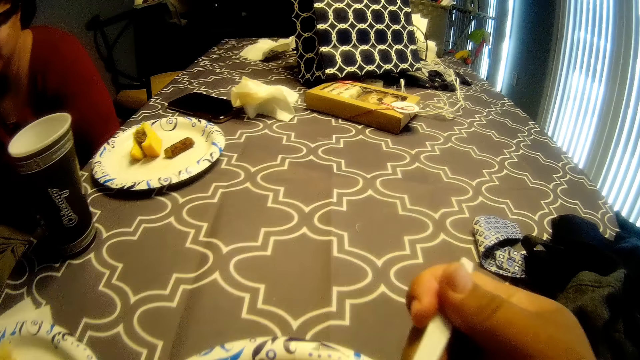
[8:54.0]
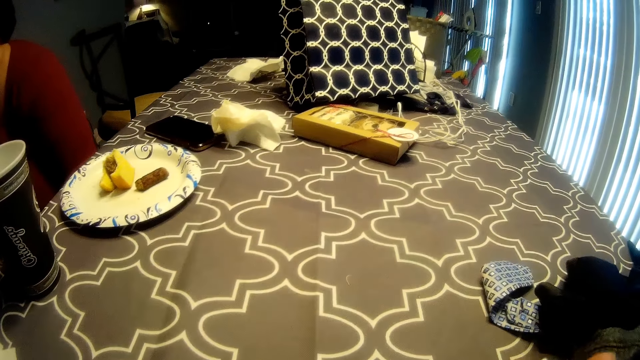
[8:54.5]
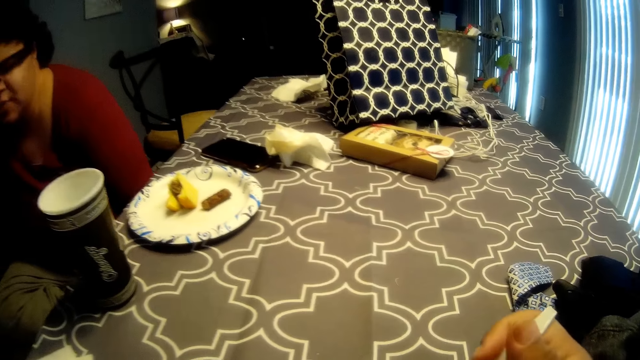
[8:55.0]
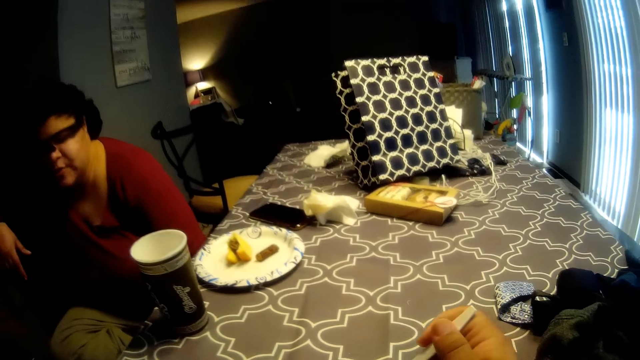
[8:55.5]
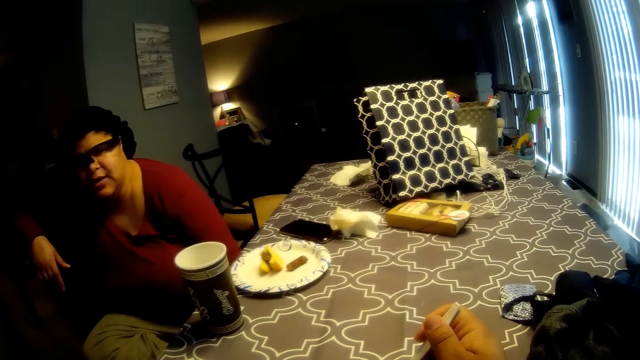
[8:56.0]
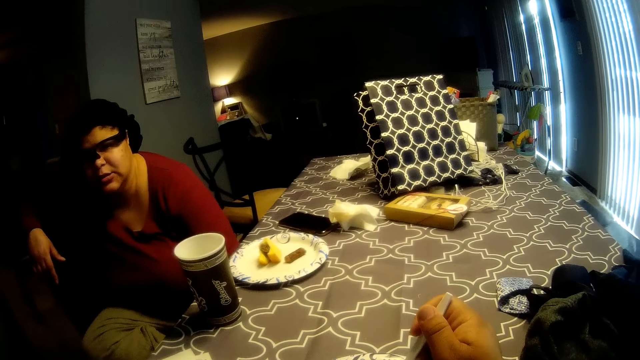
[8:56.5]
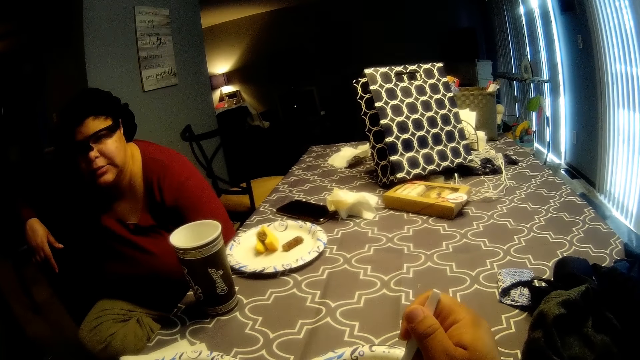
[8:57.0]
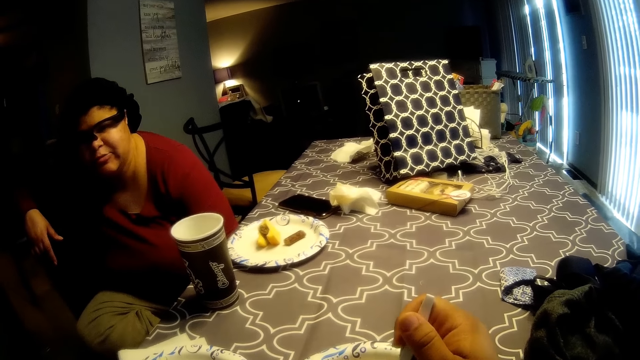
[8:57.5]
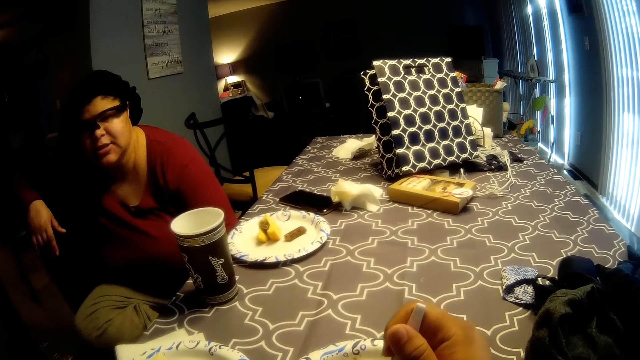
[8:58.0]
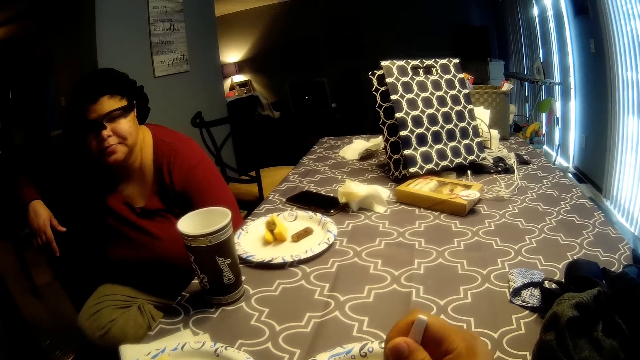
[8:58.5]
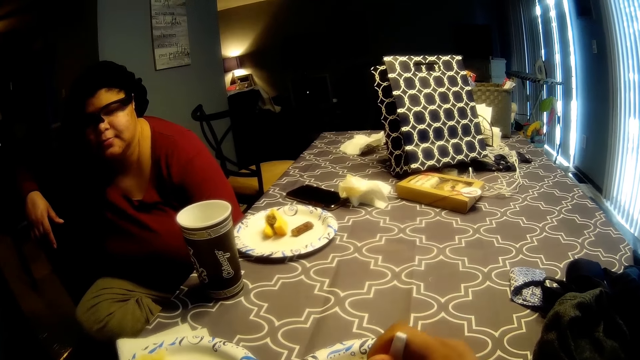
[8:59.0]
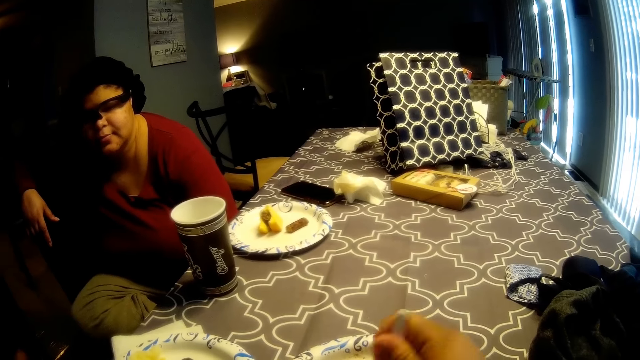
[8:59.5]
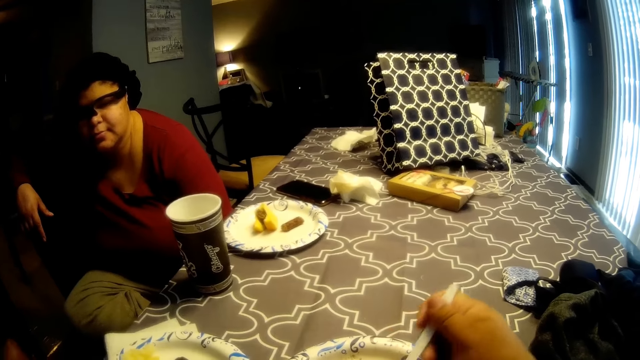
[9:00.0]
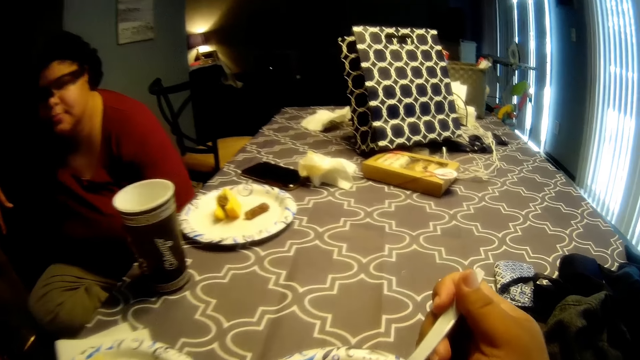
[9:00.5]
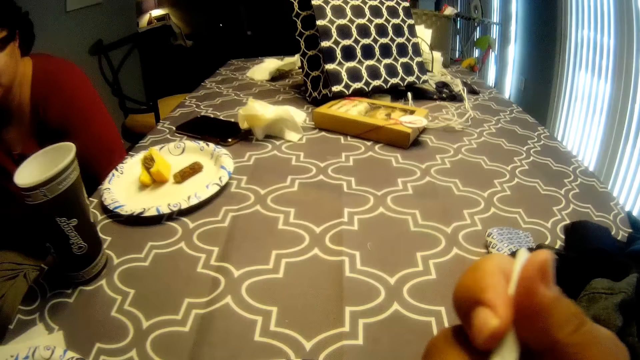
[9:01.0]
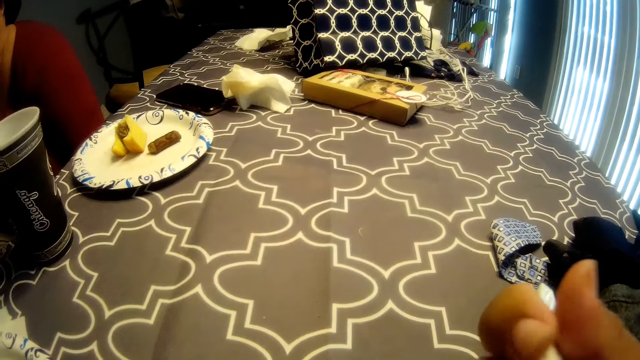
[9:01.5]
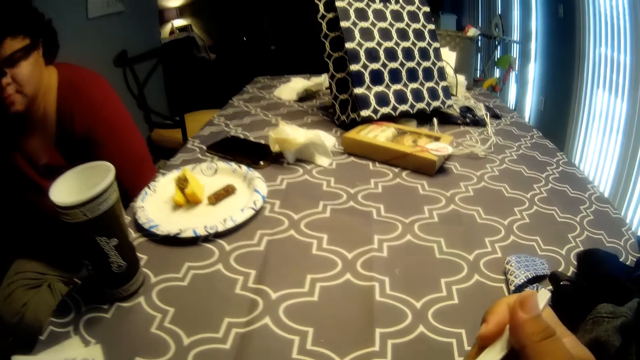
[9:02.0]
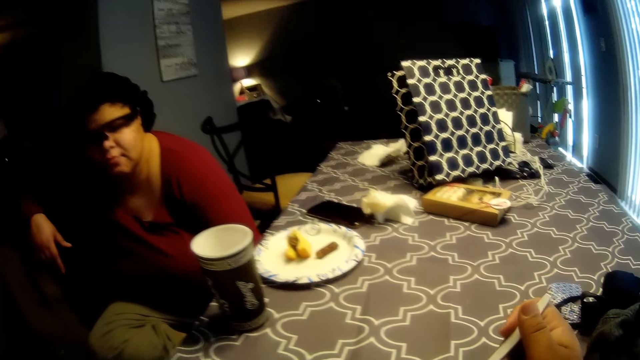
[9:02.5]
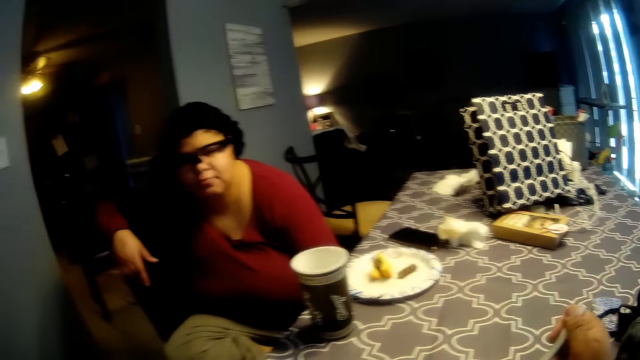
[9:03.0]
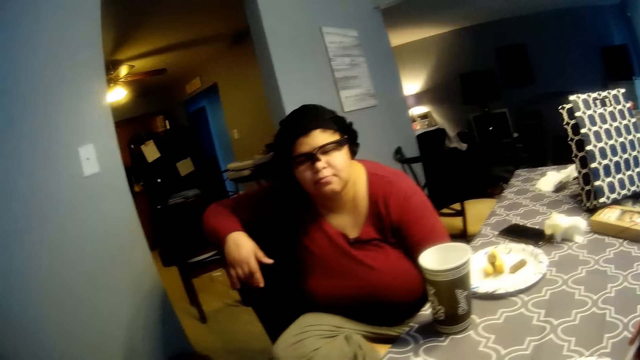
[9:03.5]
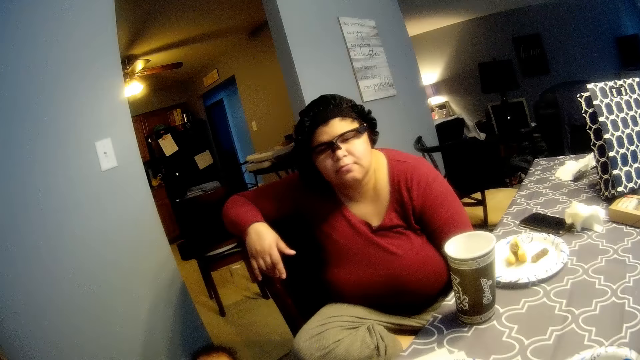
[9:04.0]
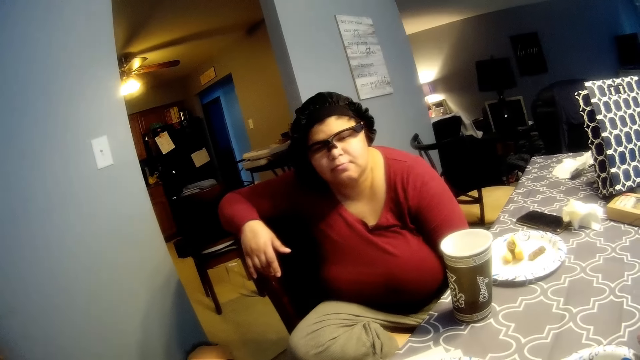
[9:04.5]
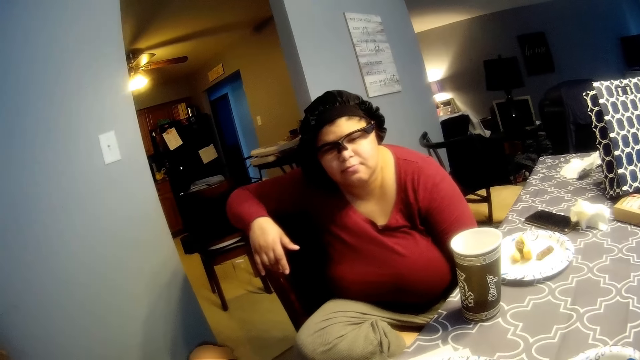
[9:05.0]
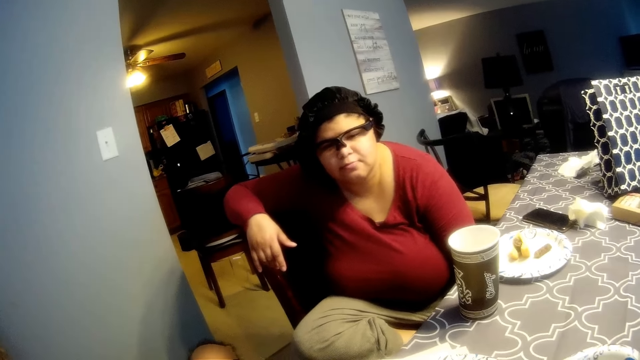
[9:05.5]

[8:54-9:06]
A woman converses with the camera wearer. The camera wearer eats with a spoon.

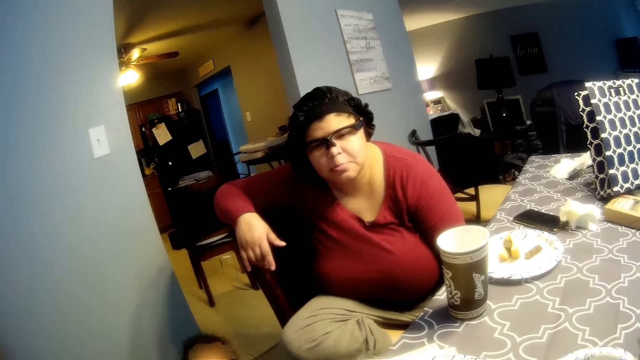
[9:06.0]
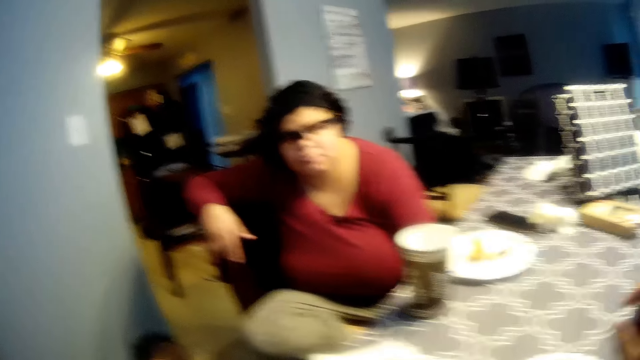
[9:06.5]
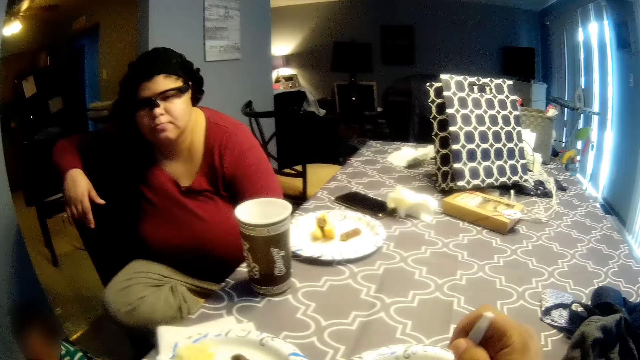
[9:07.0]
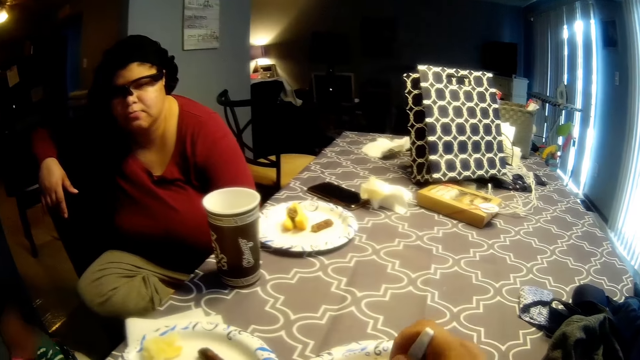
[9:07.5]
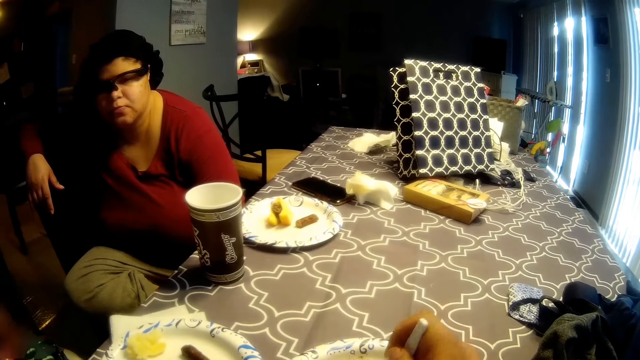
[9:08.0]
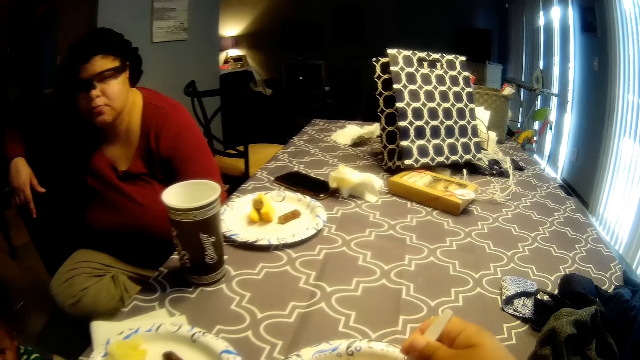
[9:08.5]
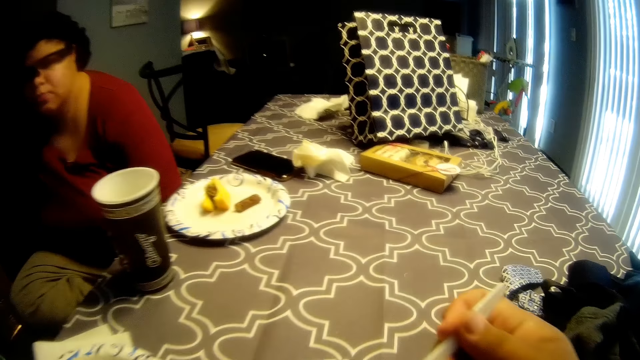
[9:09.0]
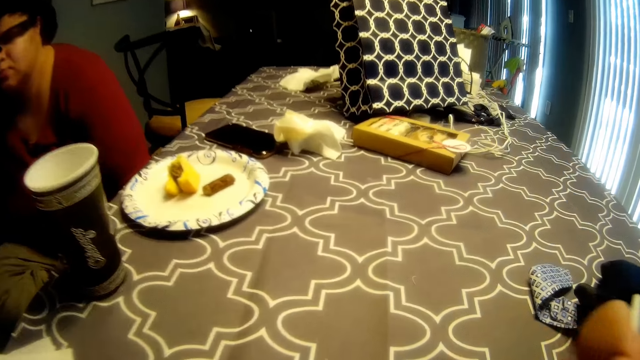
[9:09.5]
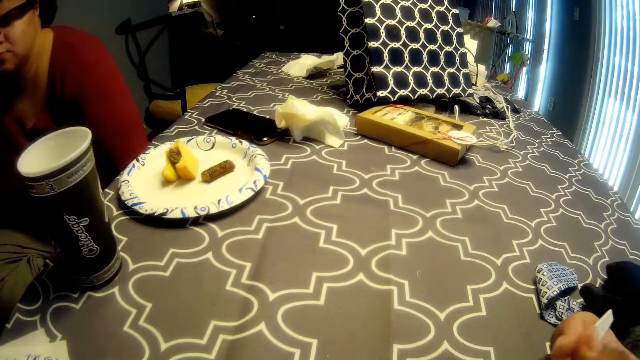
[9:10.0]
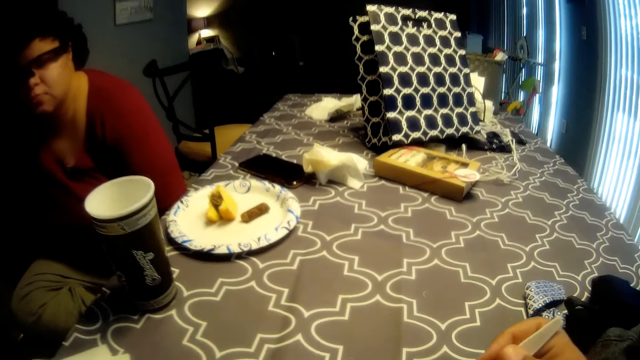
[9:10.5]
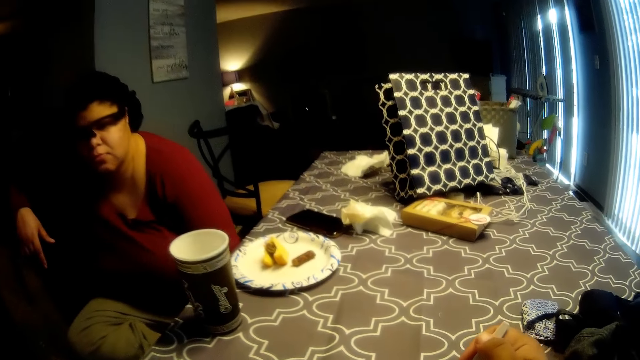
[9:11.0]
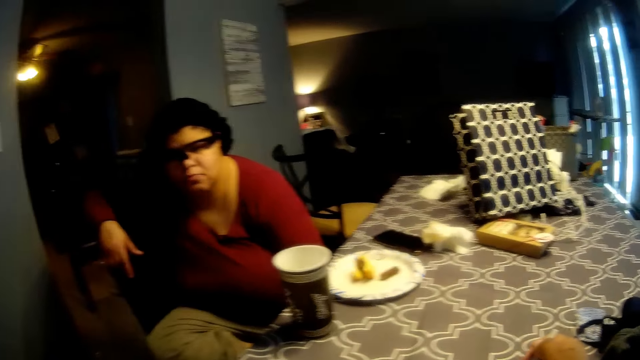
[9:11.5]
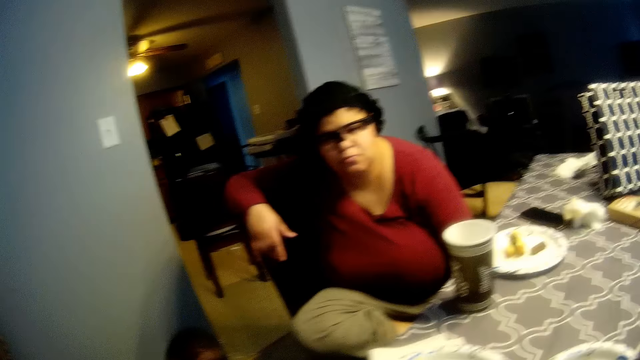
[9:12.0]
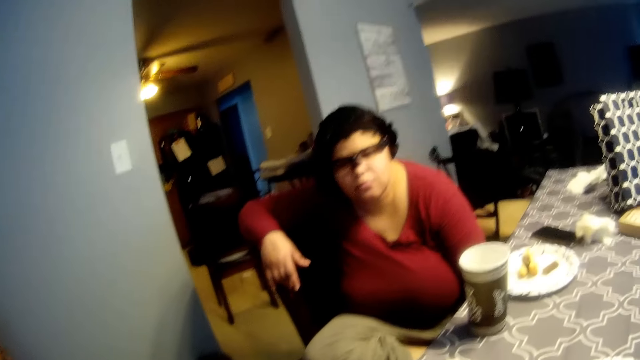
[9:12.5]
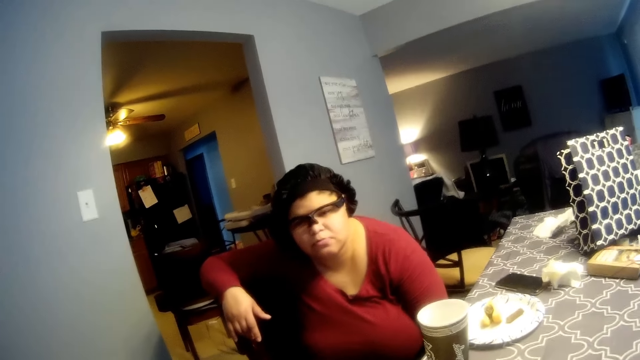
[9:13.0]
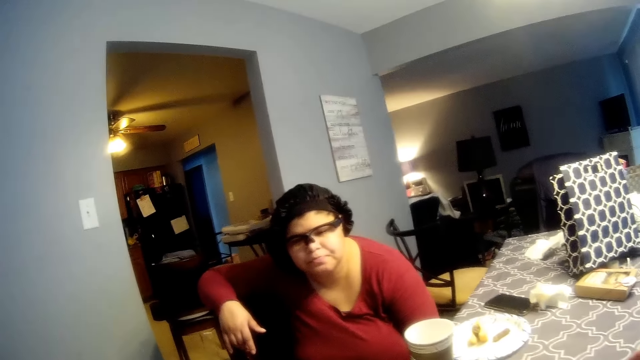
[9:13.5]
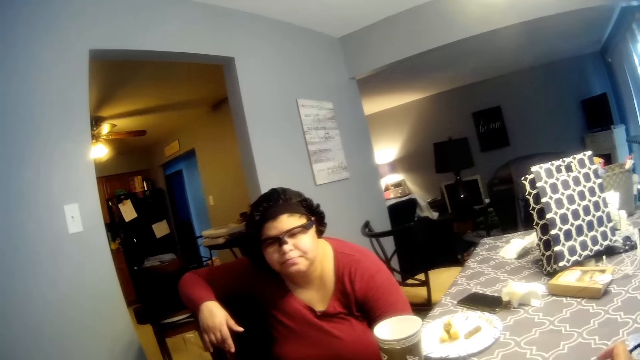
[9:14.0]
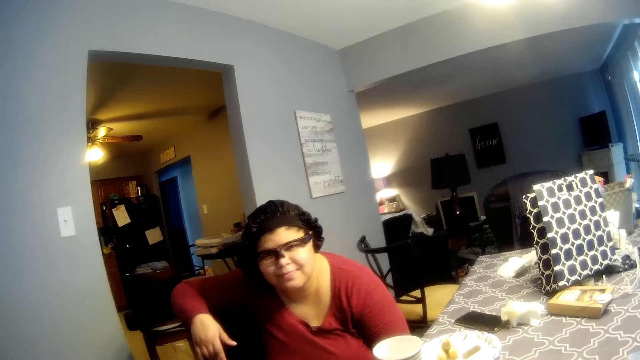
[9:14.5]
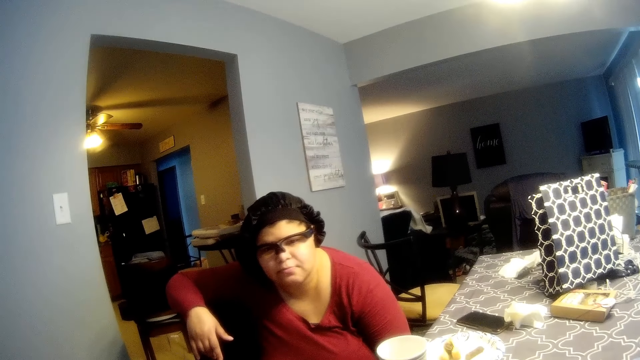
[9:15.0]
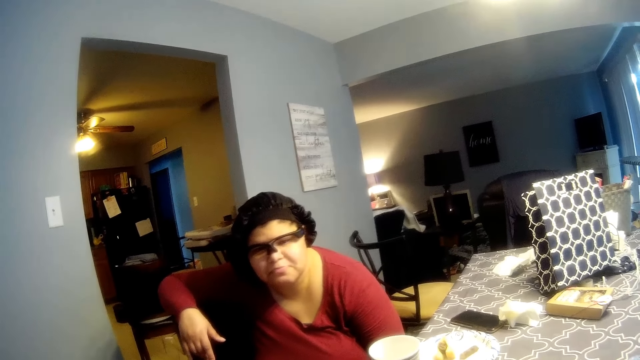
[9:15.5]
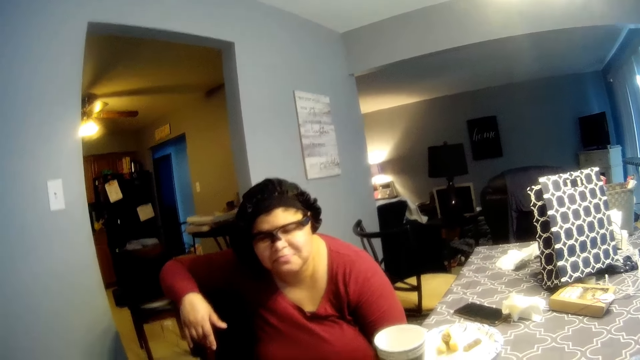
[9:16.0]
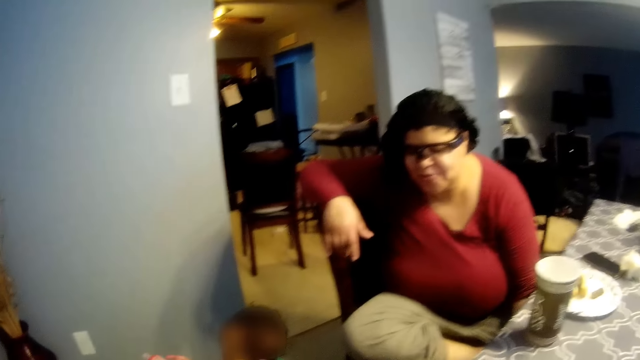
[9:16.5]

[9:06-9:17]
A woman stares at the camera wearer. The woman stares at the baby. The camera wearer converses with the woman. Another woman nods her hand.
